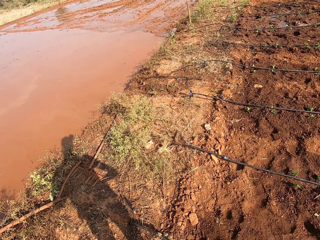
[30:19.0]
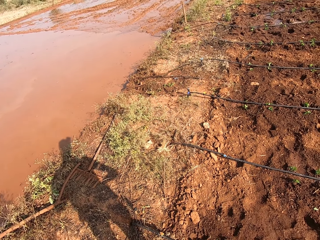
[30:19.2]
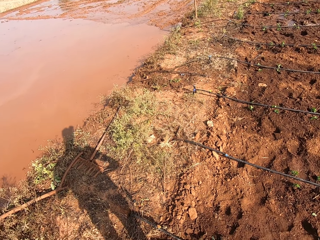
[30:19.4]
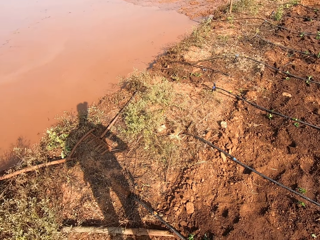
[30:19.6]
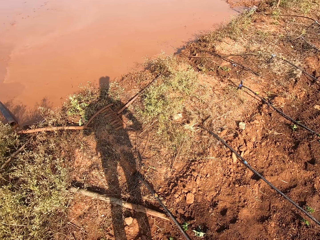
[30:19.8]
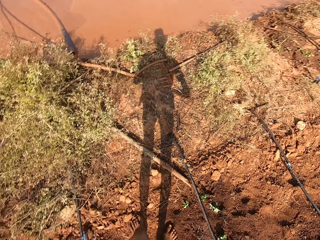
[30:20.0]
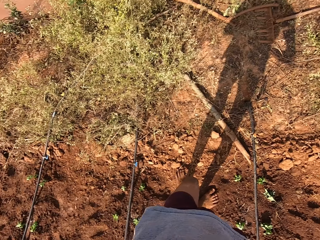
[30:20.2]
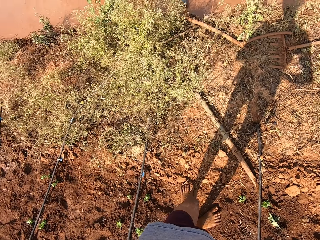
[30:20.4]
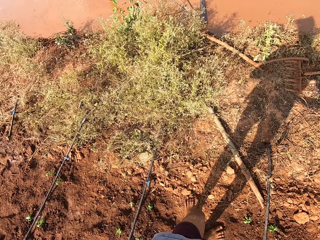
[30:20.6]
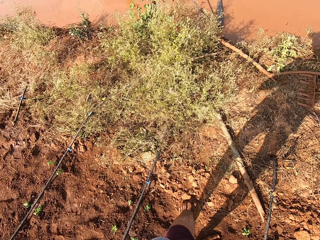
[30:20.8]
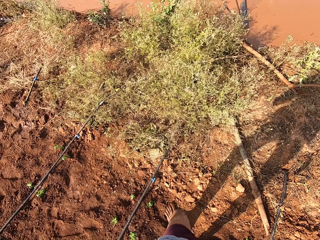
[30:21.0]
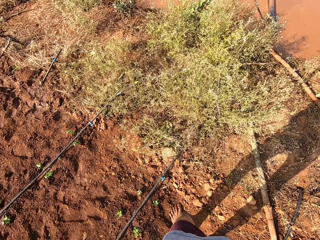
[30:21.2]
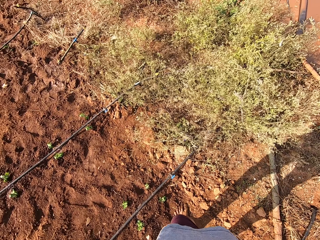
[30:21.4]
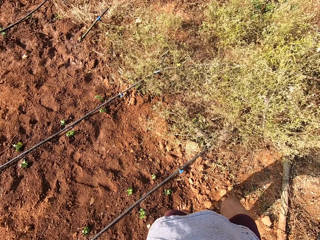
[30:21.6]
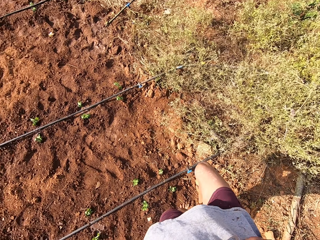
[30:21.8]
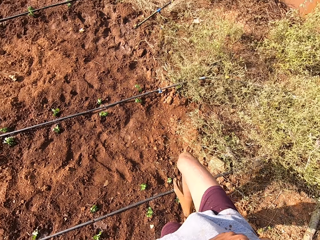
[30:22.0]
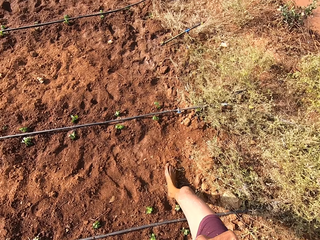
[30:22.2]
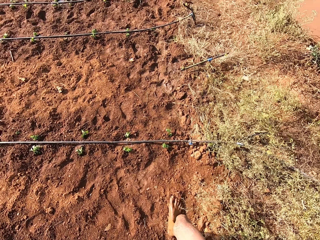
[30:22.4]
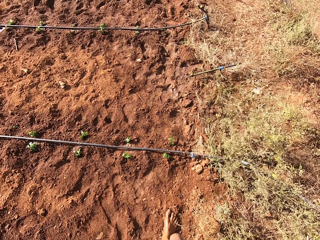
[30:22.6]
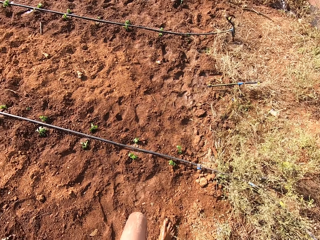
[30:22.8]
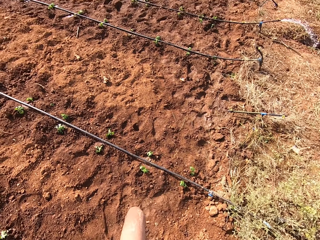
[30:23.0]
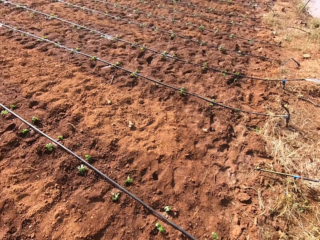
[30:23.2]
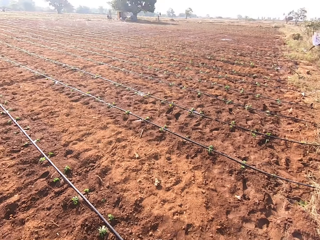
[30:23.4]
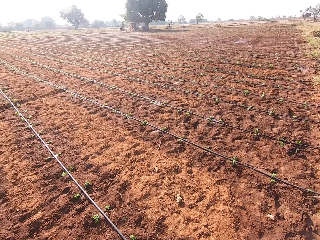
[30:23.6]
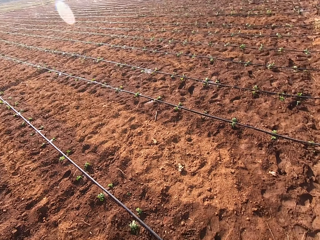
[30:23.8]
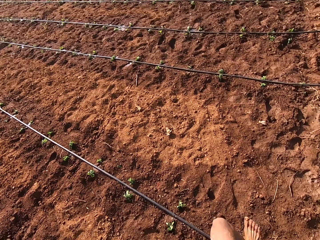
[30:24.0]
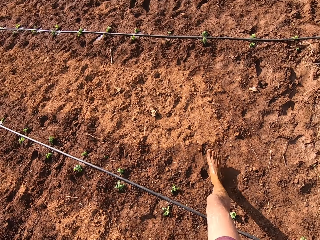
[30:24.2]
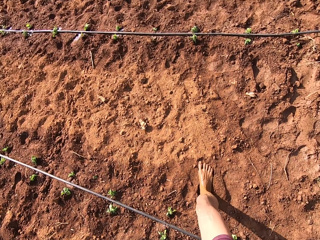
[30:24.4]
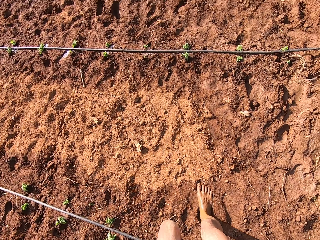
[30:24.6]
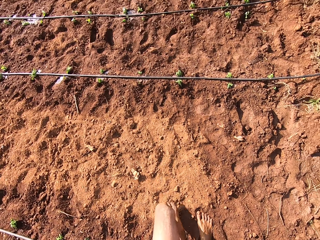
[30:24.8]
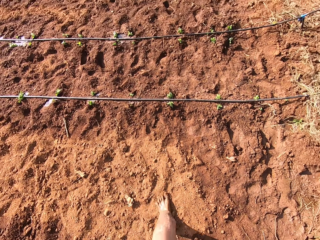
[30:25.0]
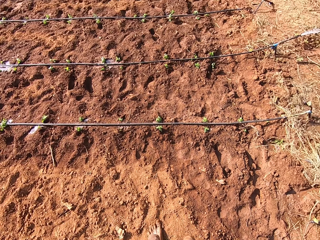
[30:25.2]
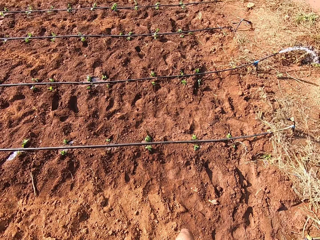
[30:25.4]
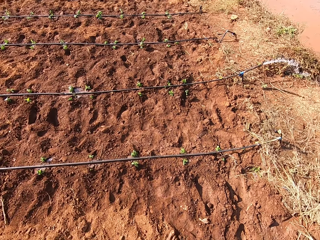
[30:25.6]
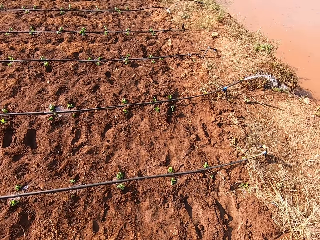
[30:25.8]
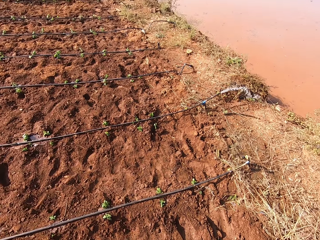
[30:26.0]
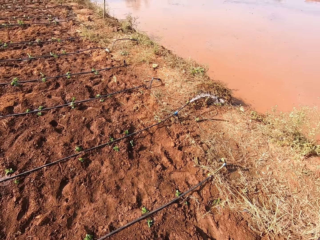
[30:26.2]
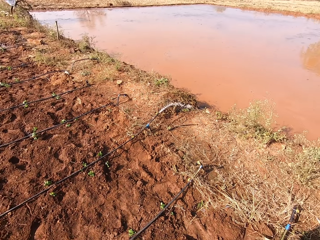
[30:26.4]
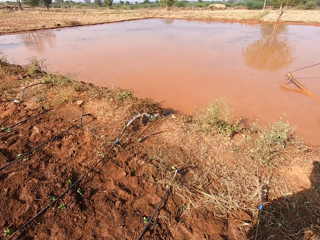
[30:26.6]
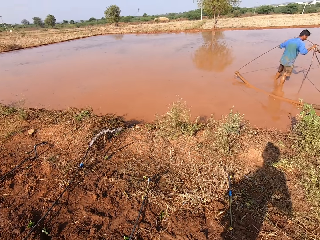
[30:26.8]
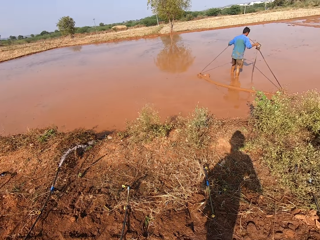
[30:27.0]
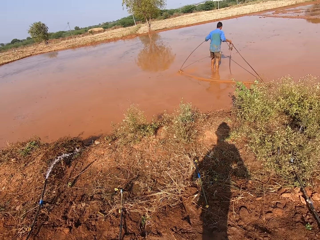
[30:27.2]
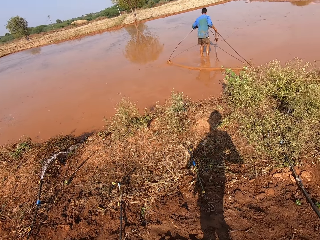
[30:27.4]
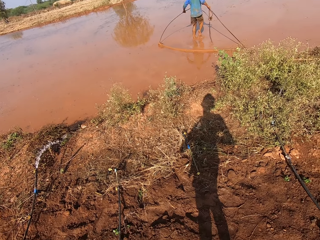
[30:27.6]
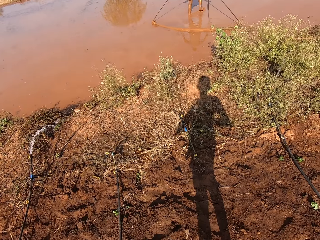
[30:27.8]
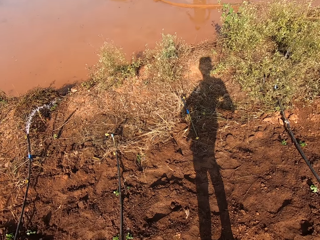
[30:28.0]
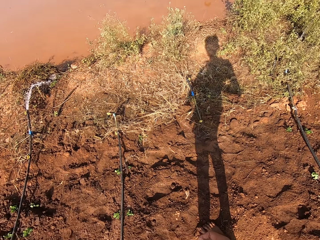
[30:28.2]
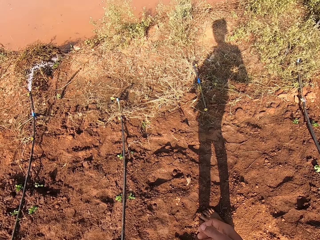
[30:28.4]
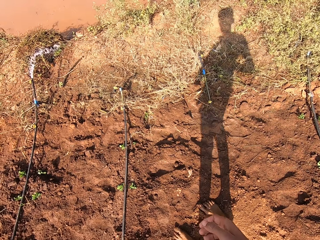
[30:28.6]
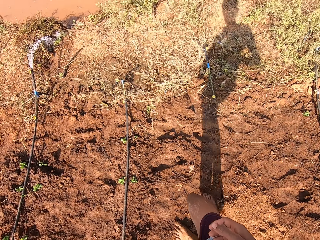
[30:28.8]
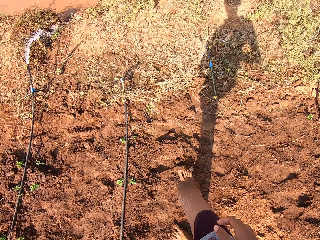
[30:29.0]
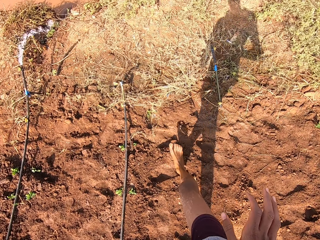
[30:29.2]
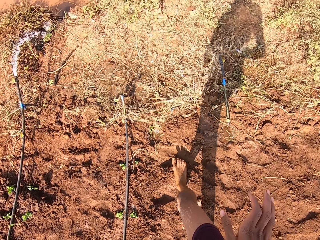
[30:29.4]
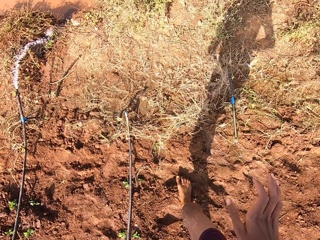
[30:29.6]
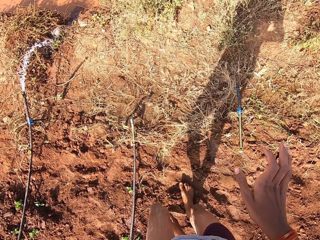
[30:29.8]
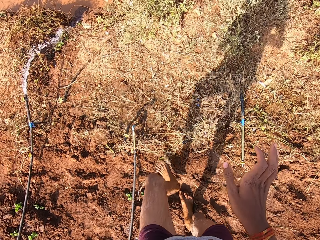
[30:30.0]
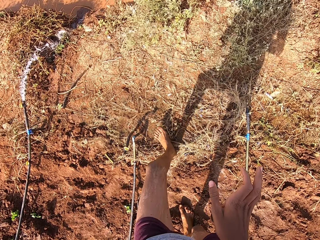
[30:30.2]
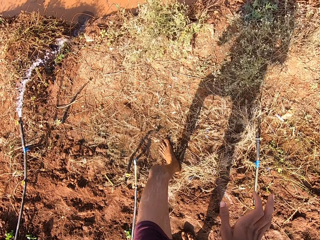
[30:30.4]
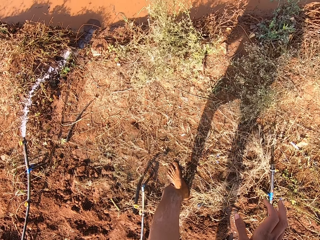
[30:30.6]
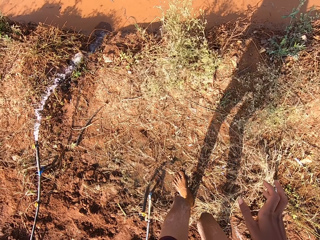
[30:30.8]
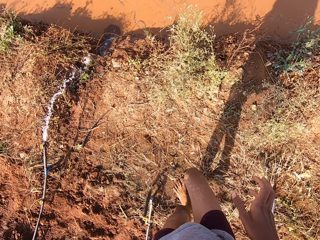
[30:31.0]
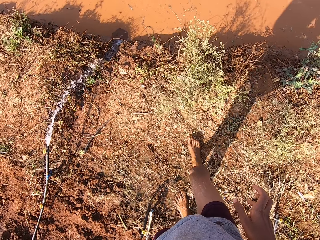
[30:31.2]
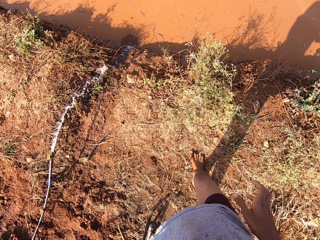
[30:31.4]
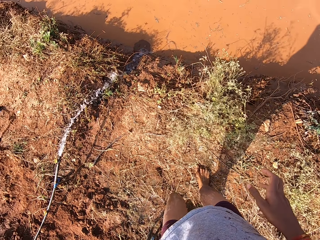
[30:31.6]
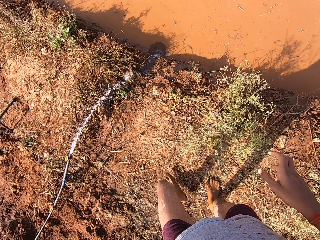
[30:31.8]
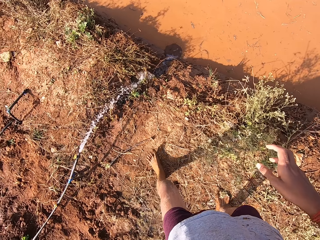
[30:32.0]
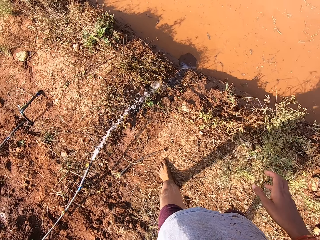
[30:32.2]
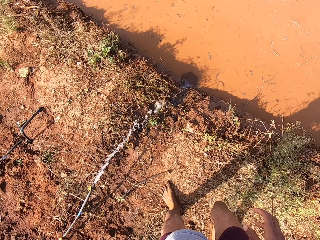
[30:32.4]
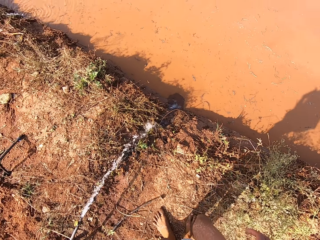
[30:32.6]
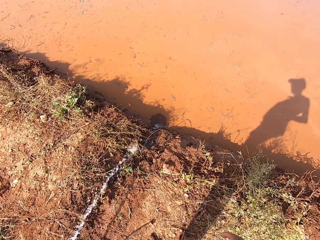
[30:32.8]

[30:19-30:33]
The camera wearer walks. They look around. They walk.

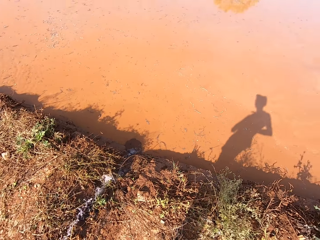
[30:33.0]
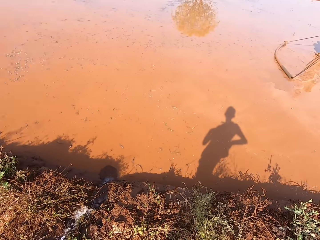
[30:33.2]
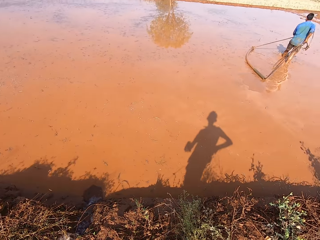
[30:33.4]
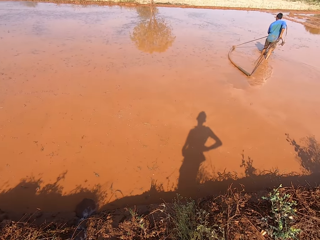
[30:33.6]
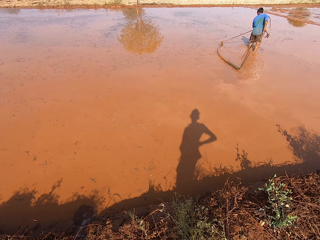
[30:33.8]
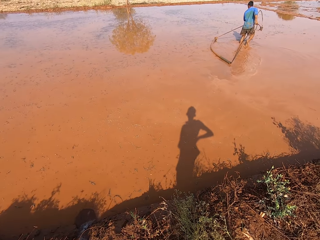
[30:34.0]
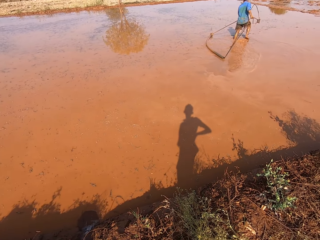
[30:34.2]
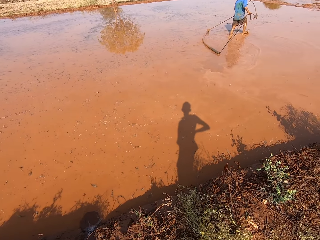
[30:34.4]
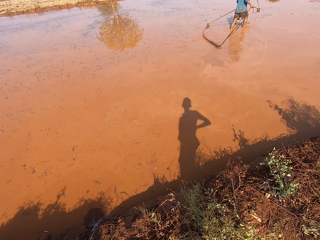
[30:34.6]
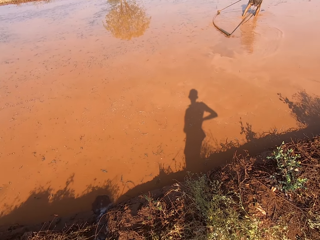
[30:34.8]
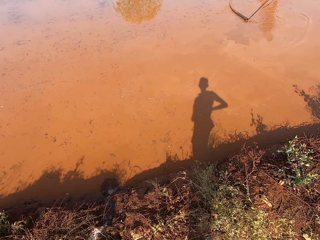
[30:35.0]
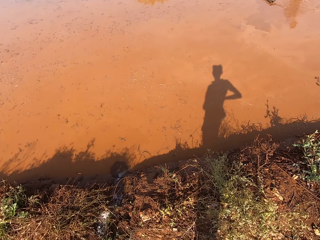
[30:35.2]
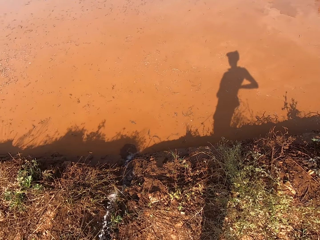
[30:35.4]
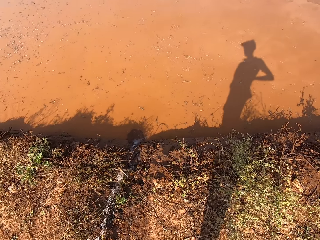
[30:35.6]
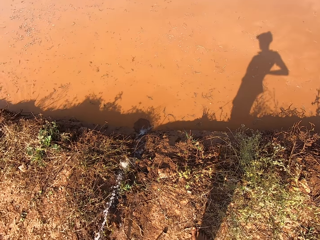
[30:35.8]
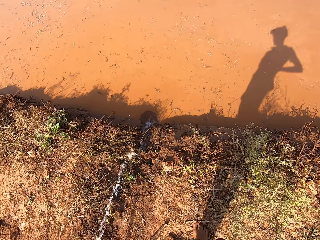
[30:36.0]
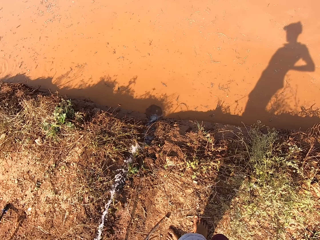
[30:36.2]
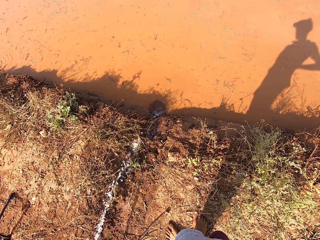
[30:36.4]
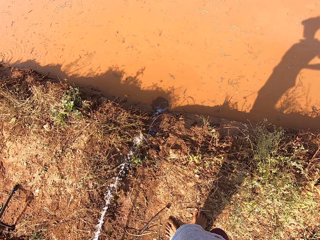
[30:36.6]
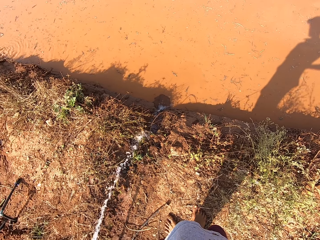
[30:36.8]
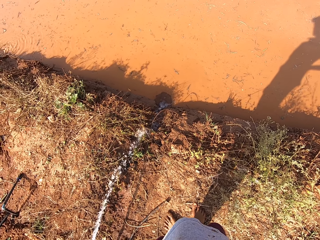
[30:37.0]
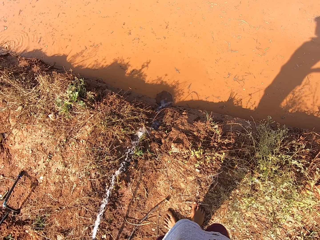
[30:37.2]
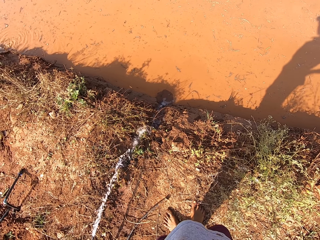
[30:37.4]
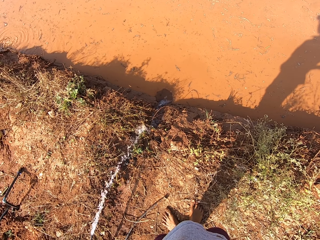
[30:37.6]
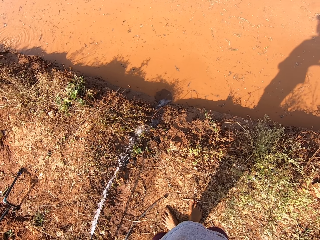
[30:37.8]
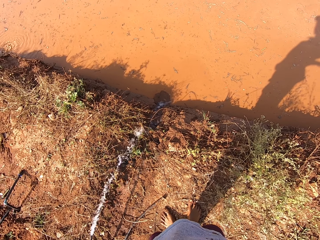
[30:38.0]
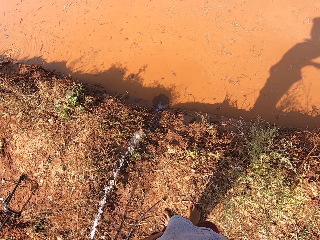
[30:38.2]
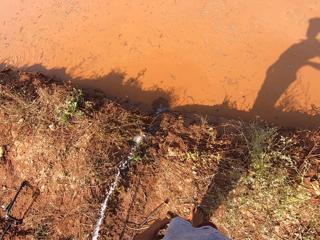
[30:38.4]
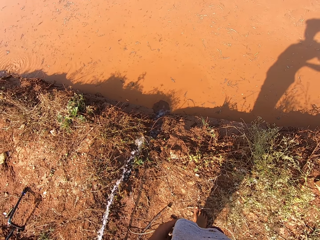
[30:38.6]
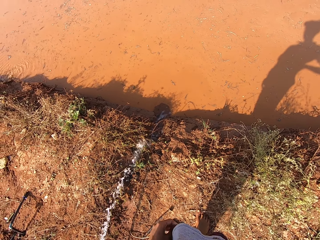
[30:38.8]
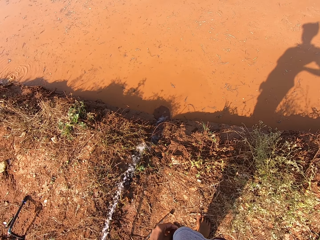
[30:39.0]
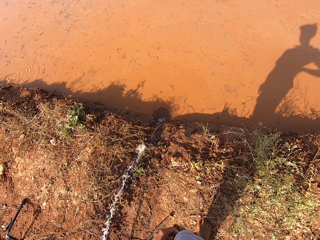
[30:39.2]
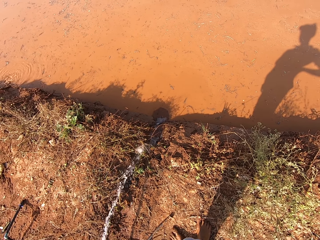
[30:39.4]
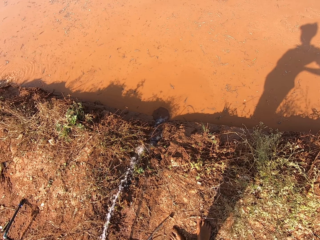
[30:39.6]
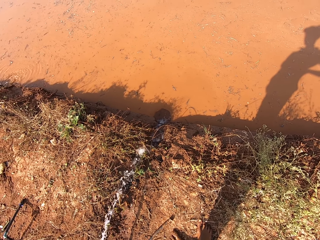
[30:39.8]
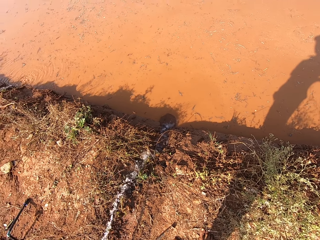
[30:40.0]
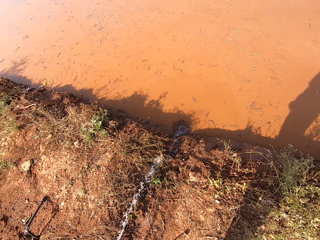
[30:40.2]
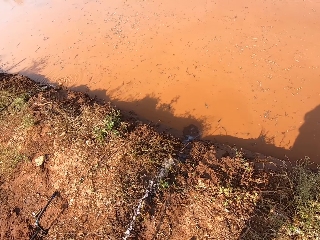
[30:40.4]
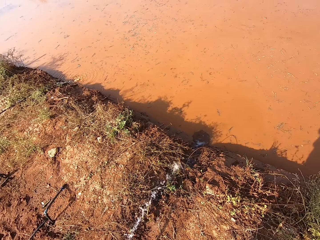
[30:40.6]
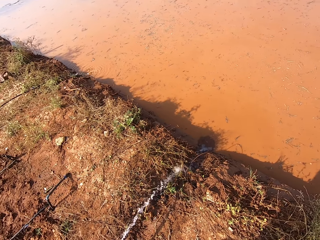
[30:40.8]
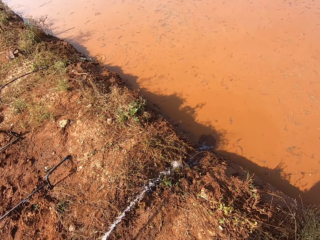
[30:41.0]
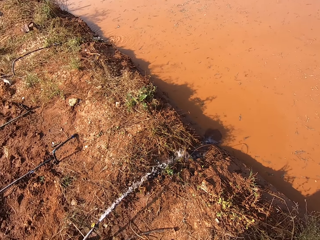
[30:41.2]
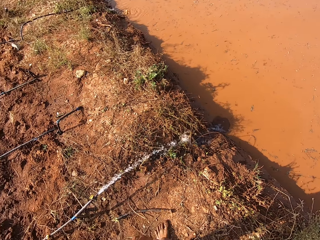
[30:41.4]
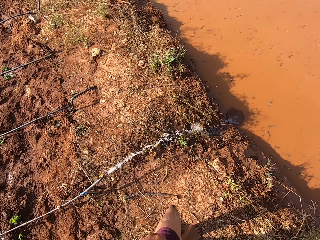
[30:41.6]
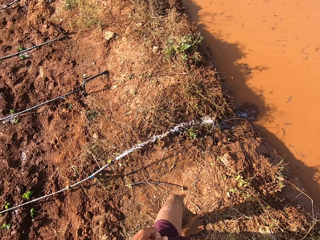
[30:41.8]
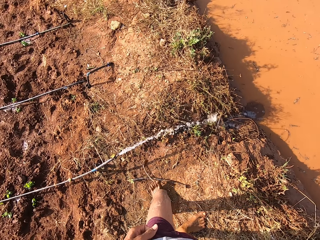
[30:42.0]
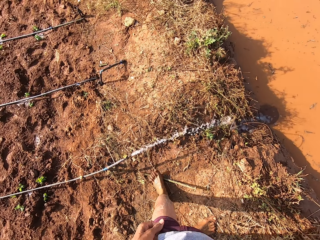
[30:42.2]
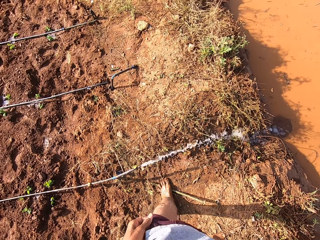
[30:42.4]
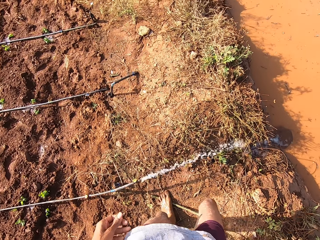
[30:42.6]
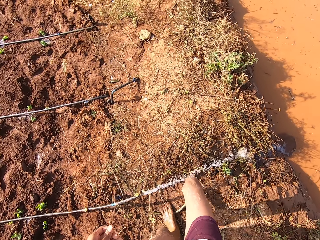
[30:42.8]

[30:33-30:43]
The camera wearer looks around.
